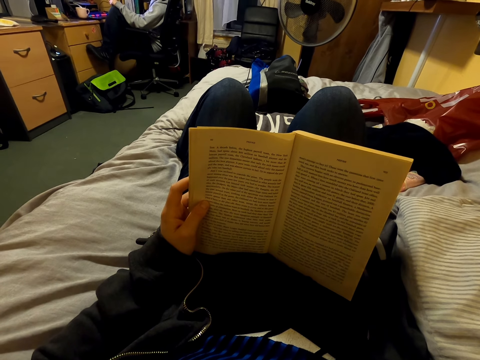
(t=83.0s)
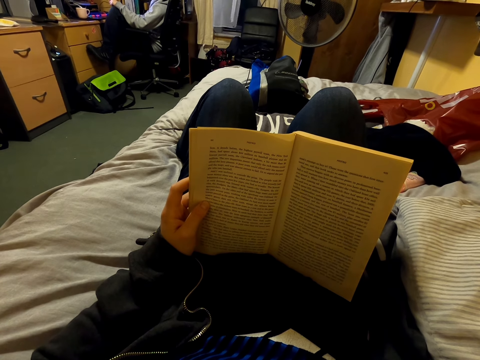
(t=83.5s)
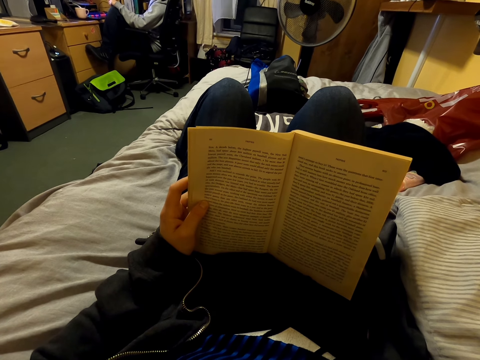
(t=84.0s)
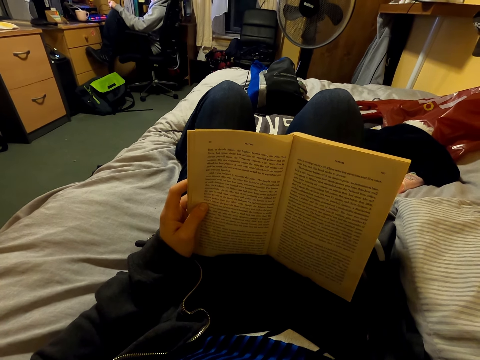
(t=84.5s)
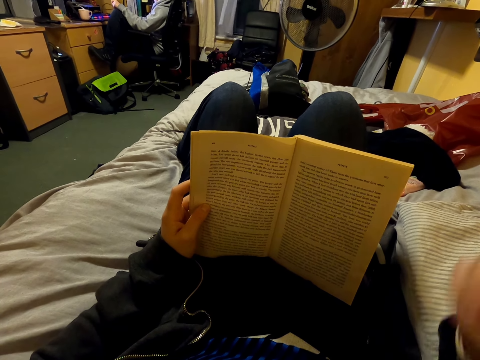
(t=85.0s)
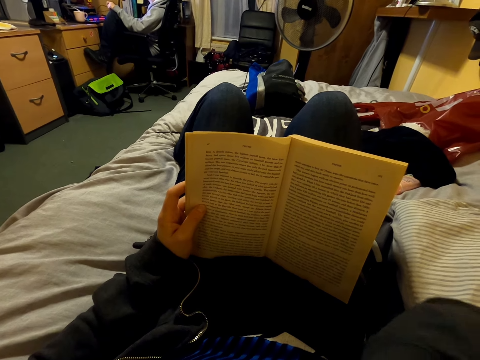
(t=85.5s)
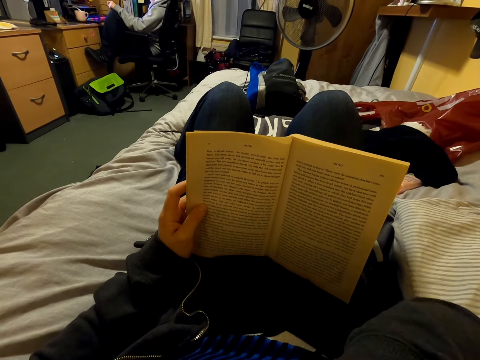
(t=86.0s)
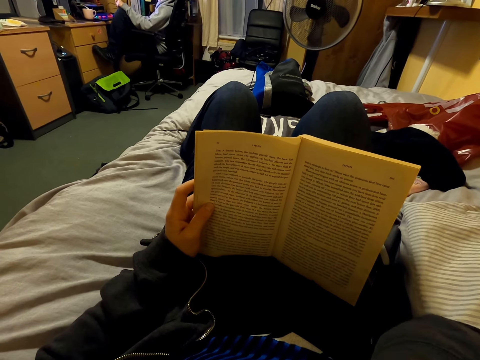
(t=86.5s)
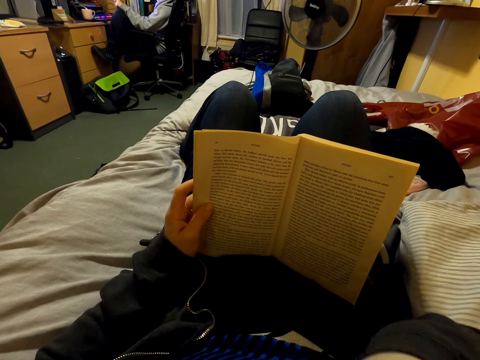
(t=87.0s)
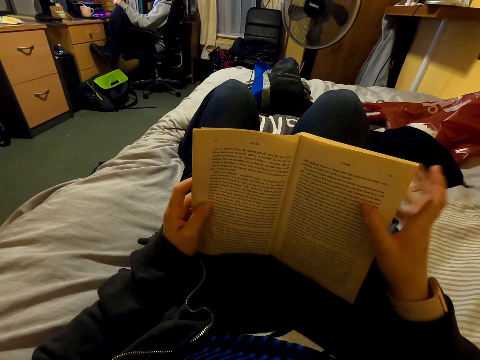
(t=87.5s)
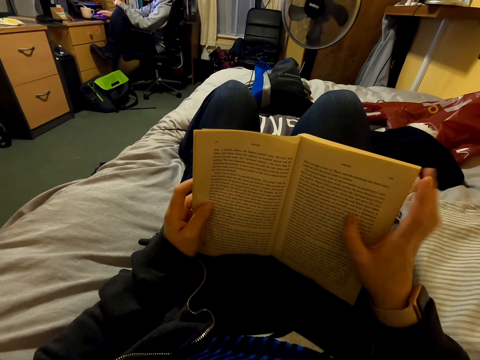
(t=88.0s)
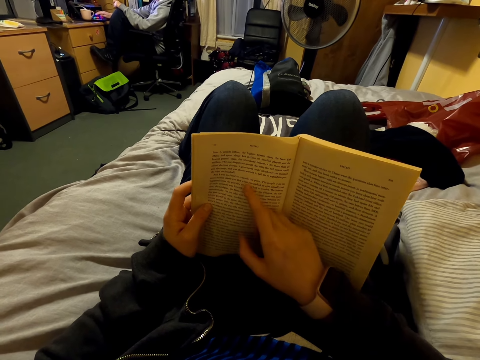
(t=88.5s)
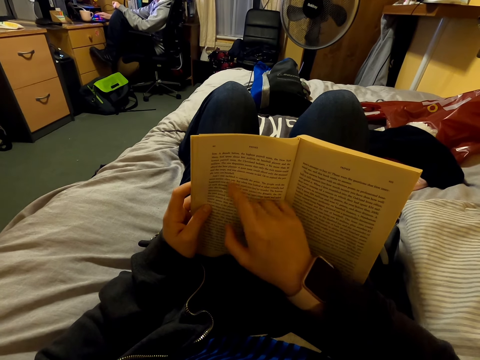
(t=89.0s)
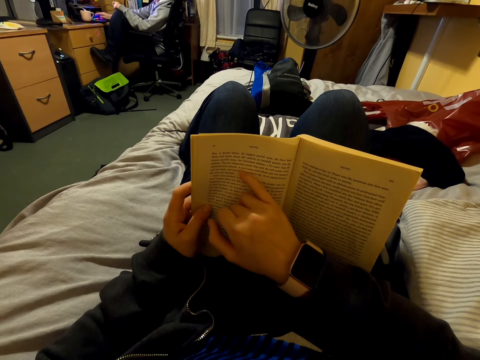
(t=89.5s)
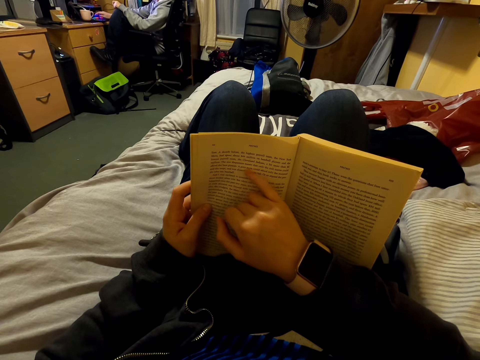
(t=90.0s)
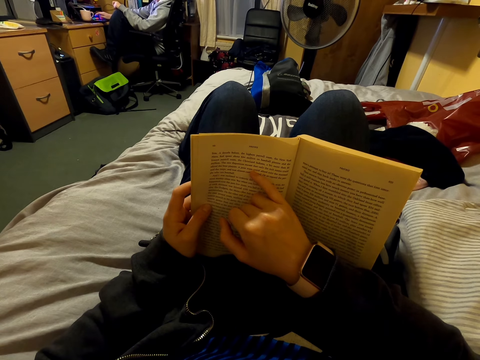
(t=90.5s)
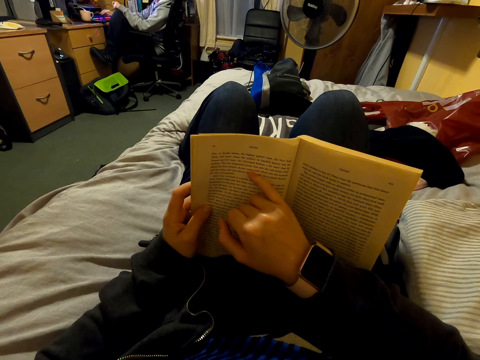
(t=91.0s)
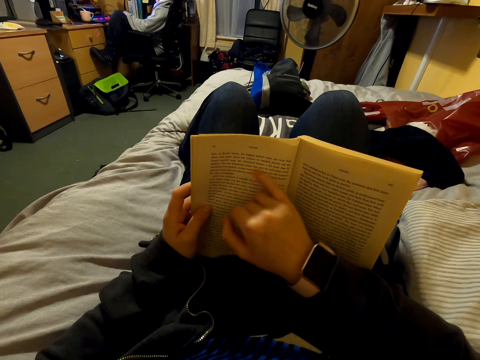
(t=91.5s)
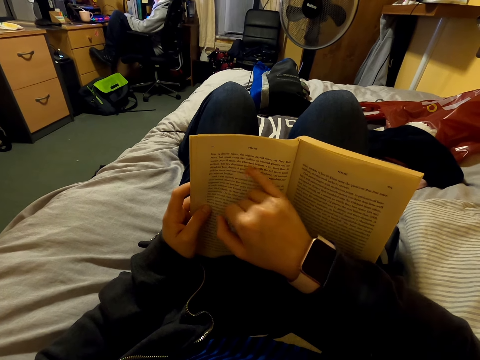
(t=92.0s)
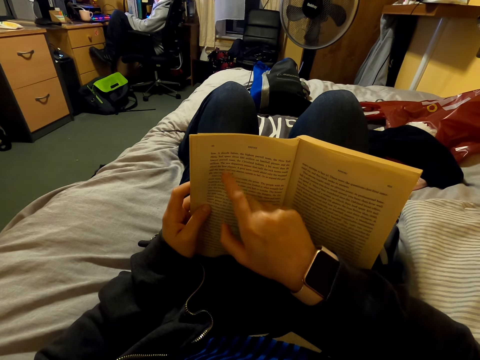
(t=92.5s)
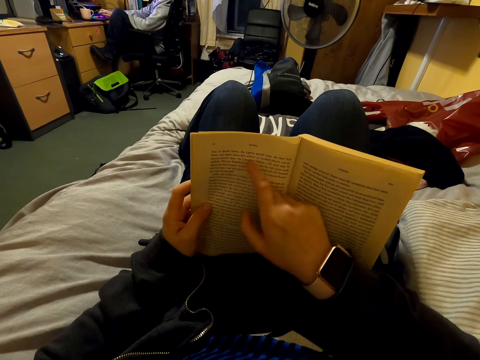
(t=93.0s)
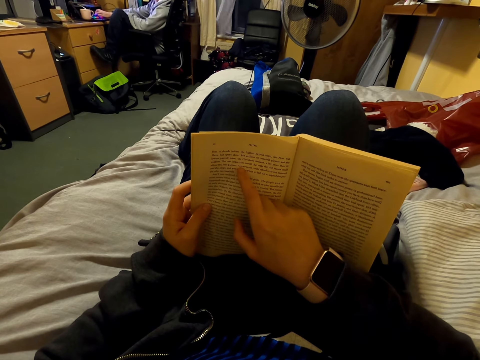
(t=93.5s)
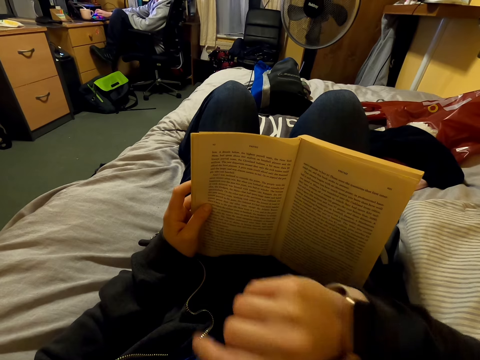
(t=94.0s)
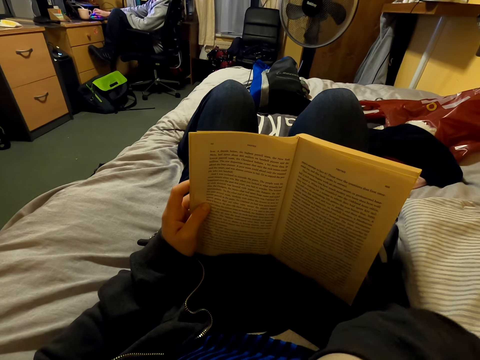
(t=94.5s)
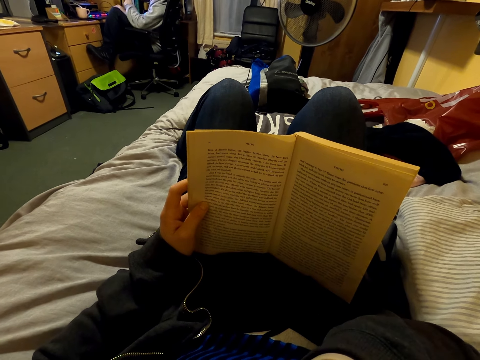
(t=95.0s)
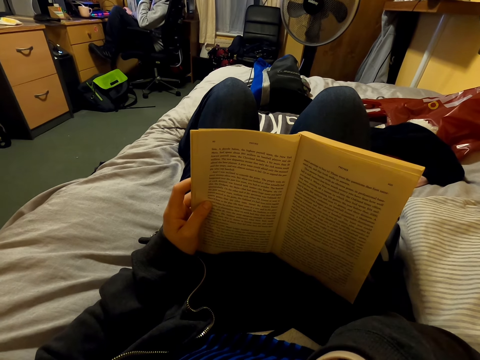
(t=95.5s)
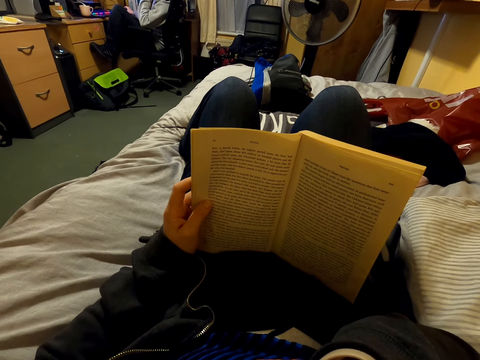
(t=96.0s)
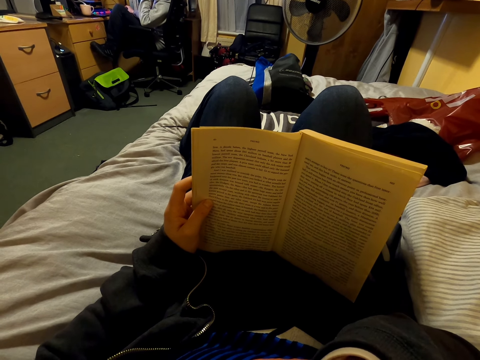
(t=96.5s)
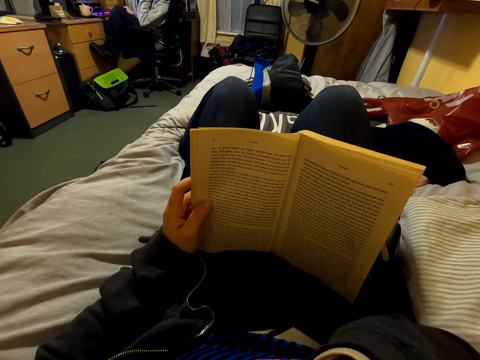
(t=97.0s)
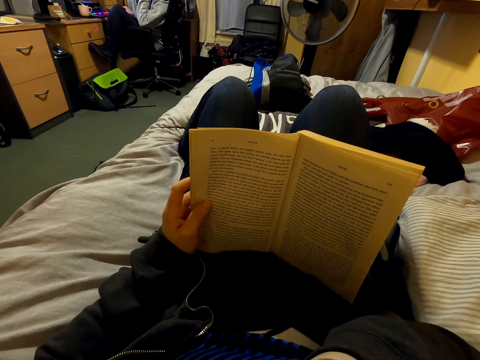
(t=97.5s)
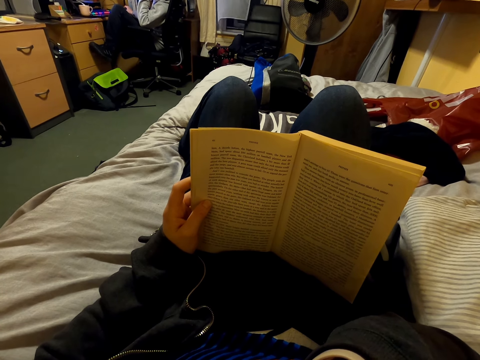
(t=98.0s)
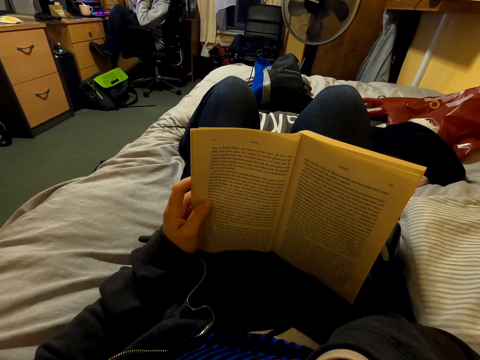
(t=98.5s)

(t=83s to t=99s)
The camera wearer moves the hand. They look at the book. They move the hand. They look at the book.

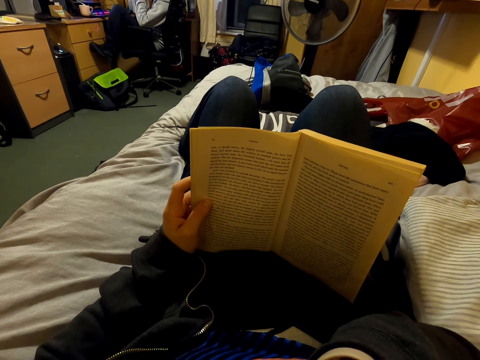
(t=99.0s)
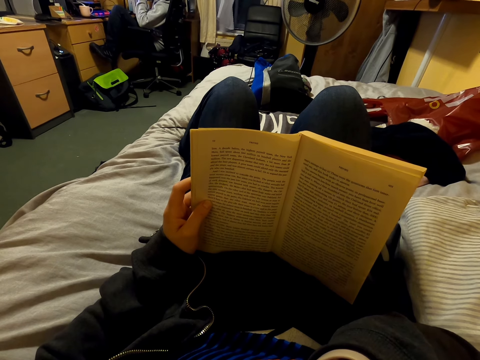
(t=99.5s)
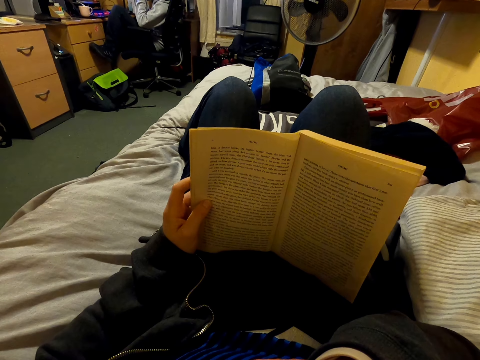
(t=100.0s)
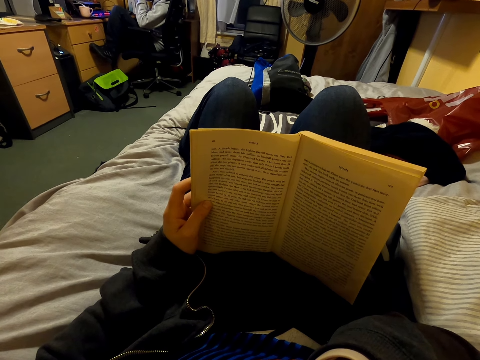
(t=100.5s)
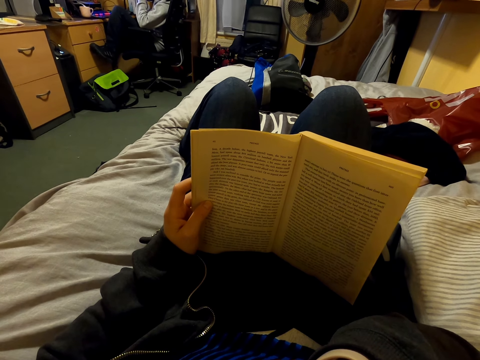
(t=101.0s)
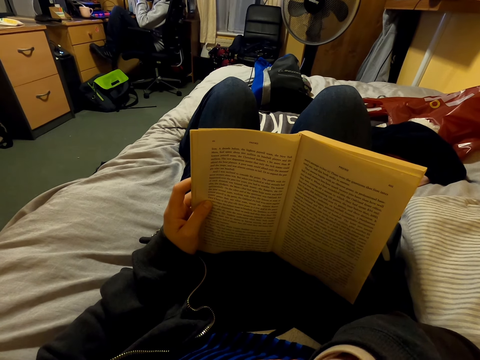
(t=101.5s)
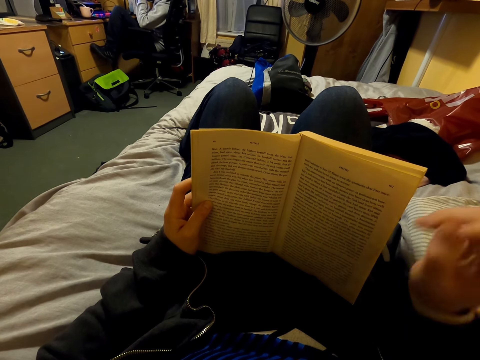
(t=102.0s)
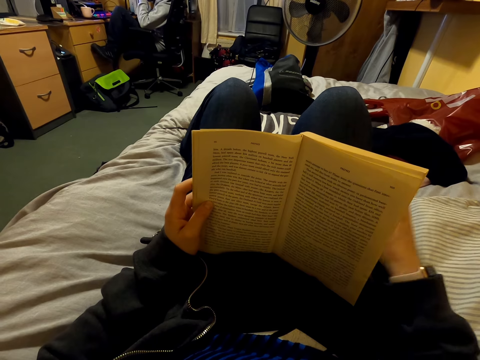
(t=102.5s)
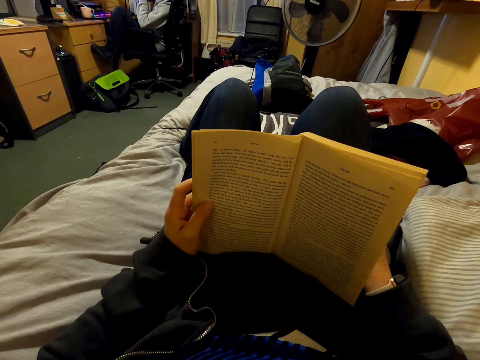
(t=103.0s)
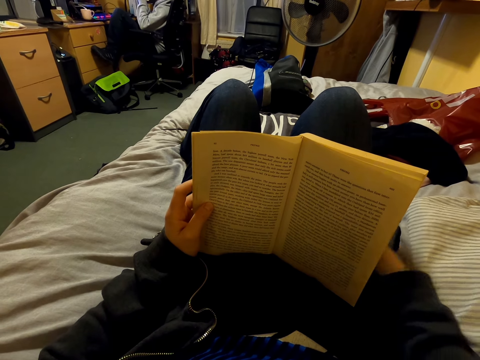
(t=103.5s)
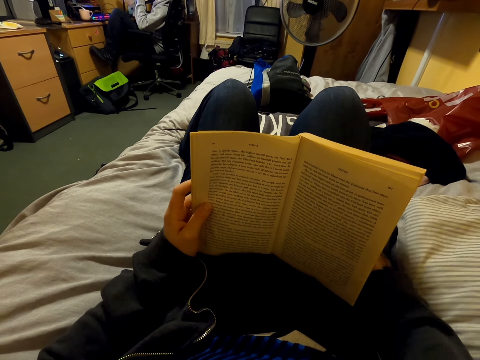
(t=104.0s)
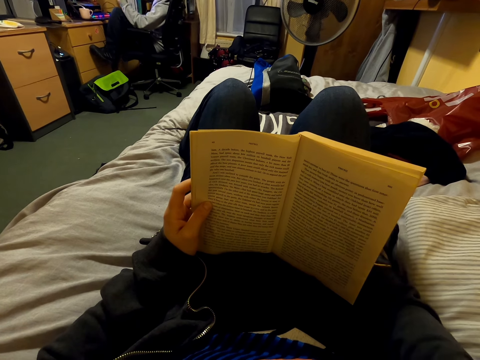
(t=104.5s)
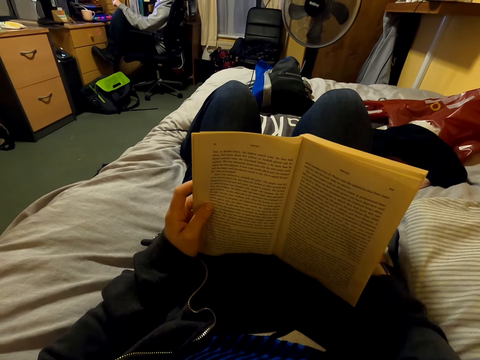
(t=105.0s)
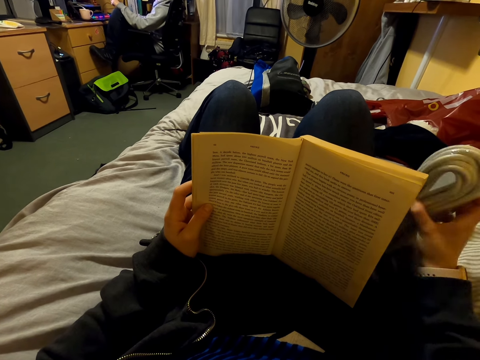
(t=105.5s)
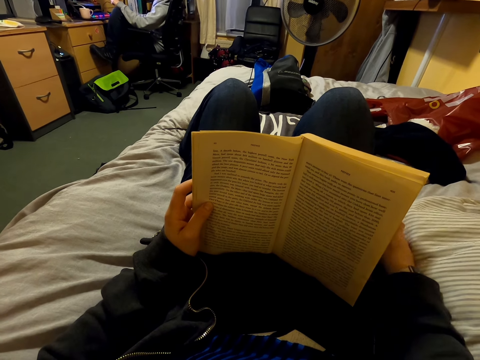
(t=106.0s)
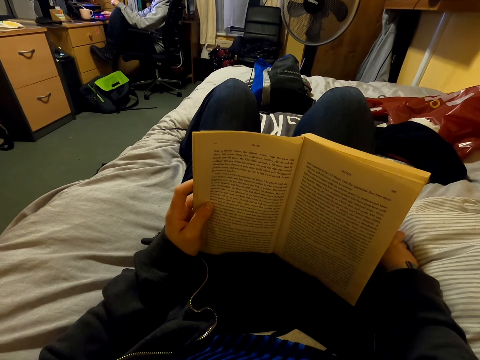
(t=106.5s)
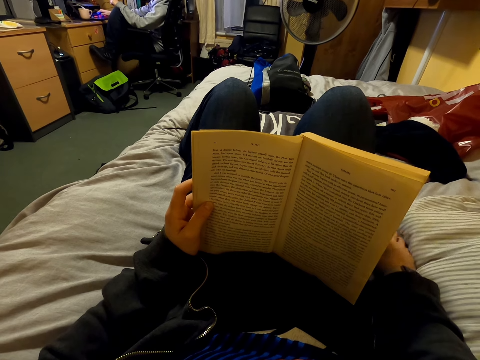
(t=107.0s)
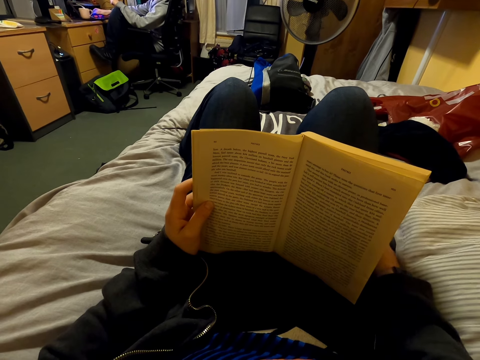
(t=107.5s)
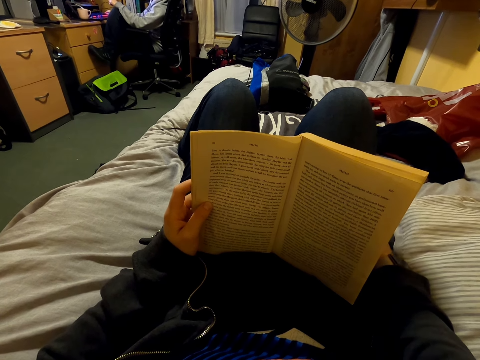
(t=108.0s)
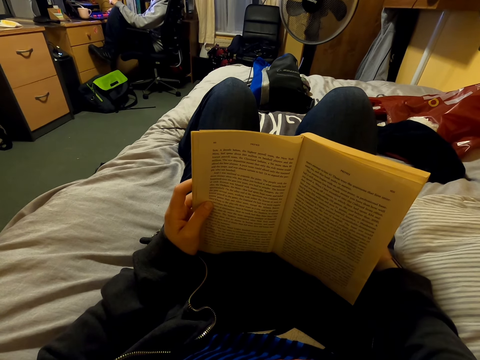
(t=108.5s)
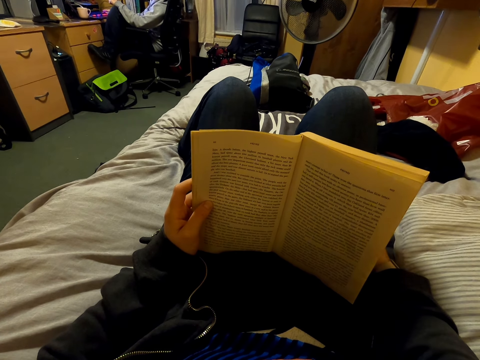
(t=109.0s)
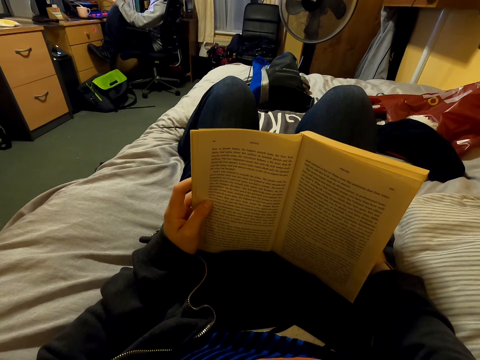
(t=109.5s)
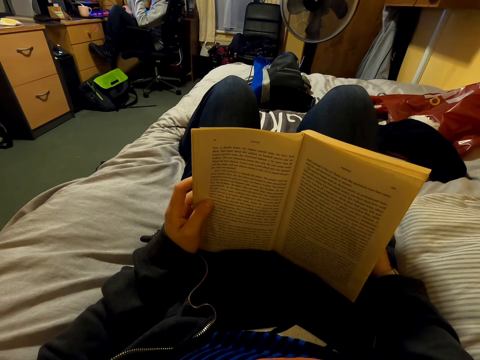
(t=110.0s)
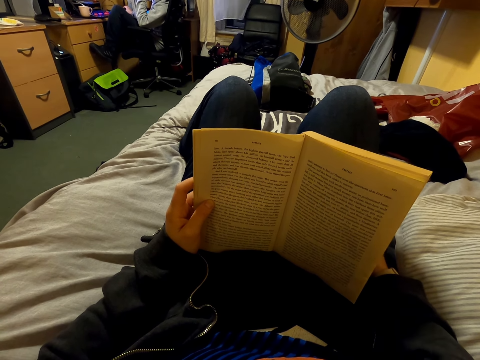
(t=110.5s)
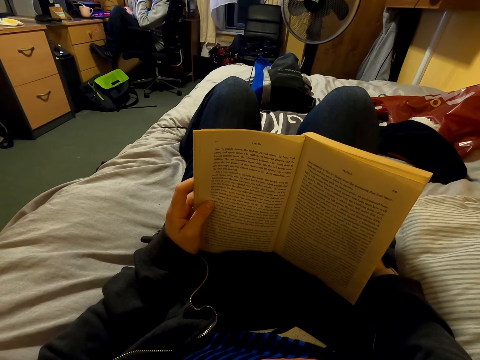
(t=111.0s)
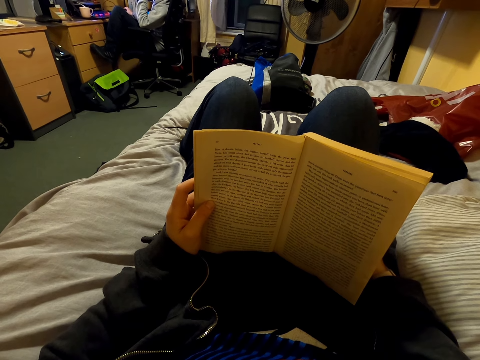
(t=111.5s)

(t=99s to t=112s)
The camera wearer moves the hand.
